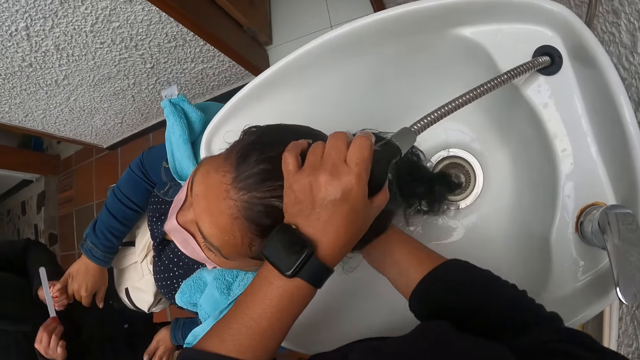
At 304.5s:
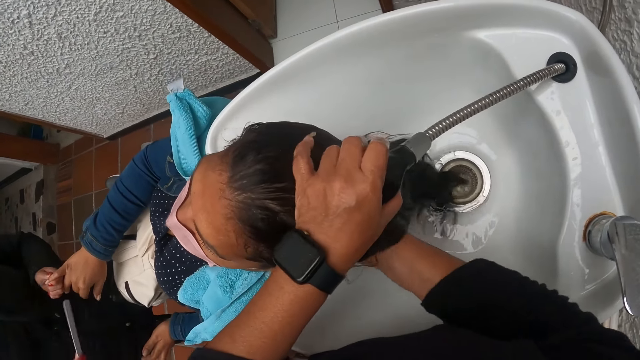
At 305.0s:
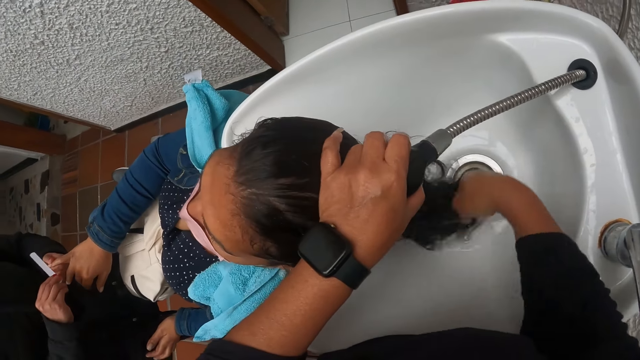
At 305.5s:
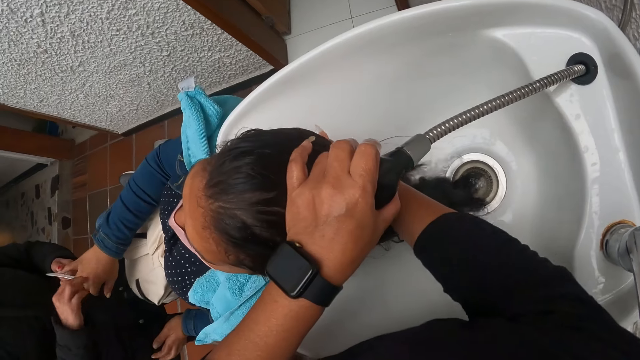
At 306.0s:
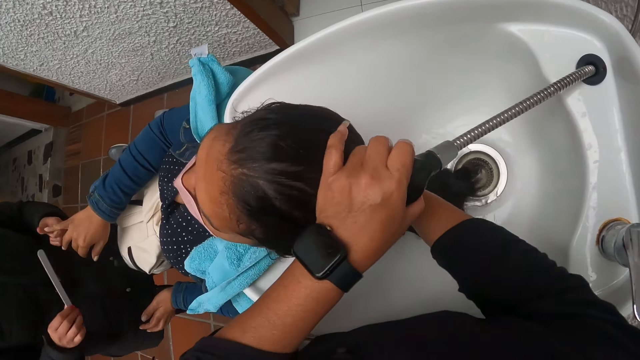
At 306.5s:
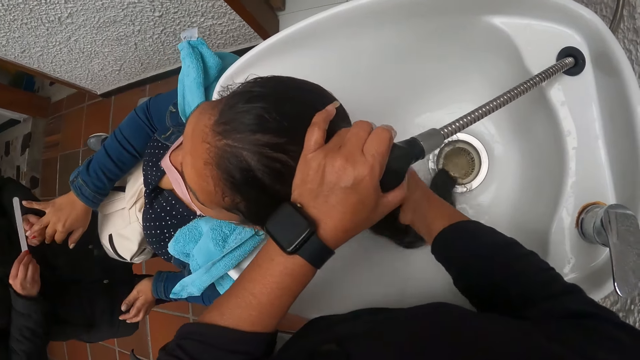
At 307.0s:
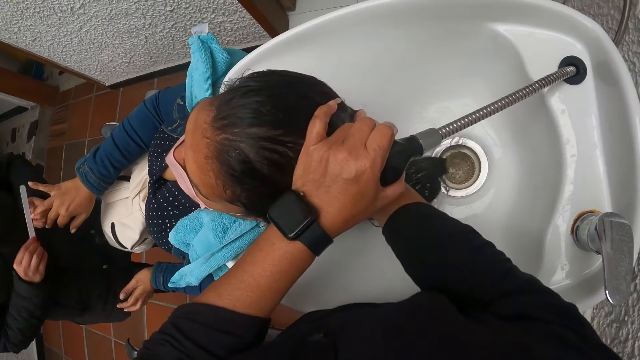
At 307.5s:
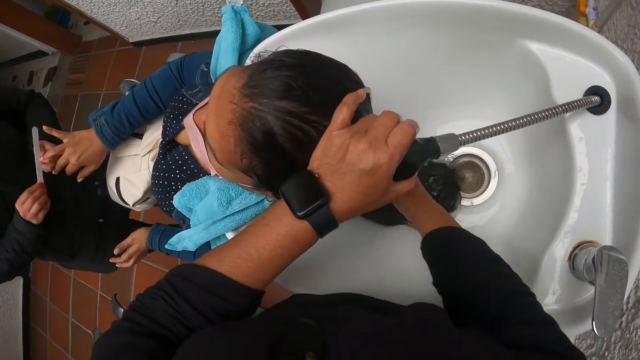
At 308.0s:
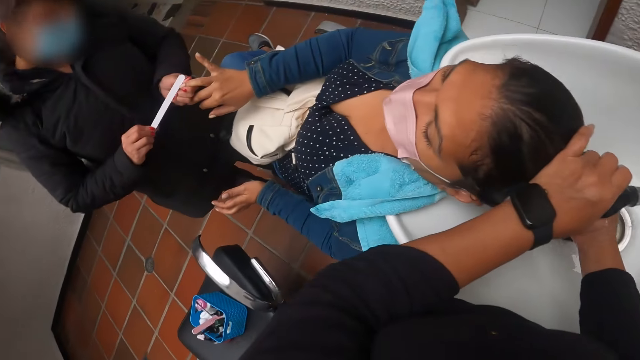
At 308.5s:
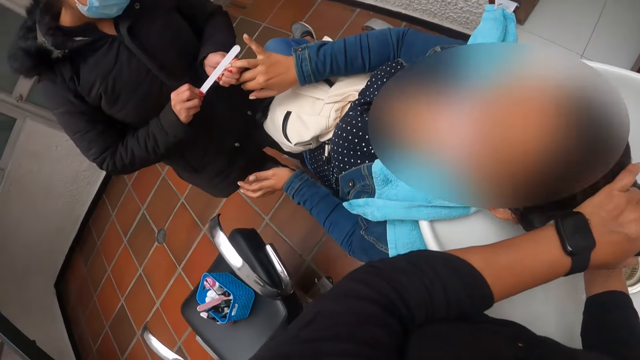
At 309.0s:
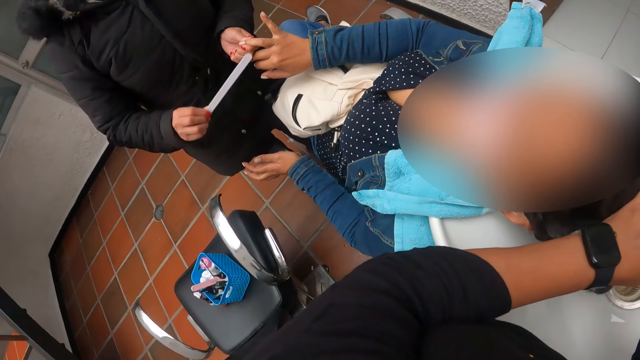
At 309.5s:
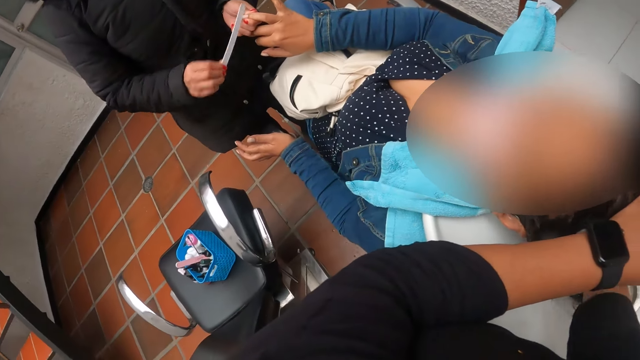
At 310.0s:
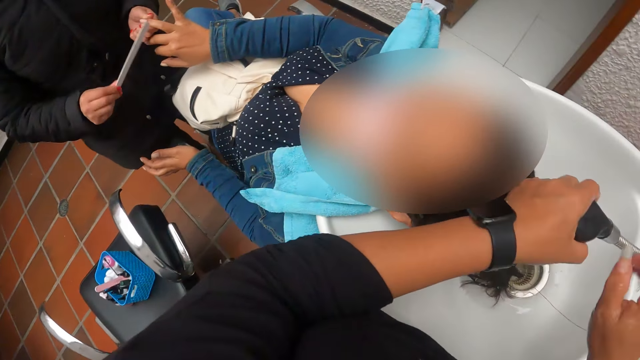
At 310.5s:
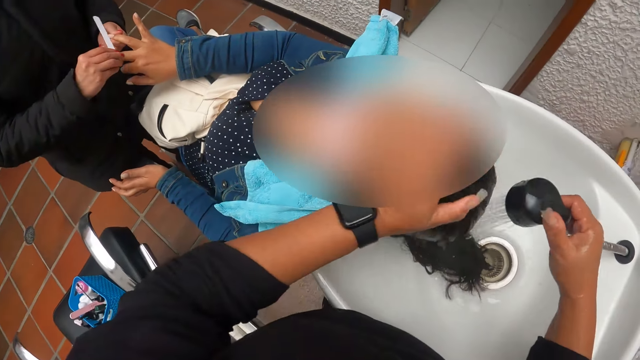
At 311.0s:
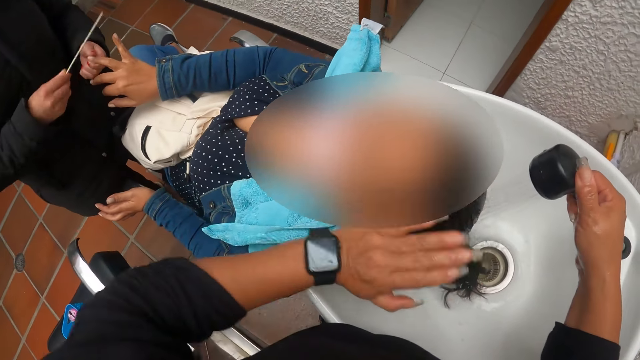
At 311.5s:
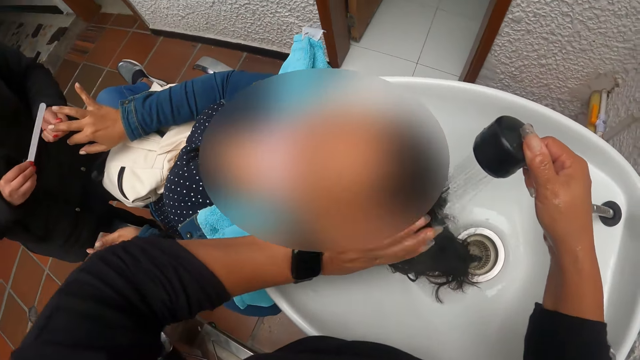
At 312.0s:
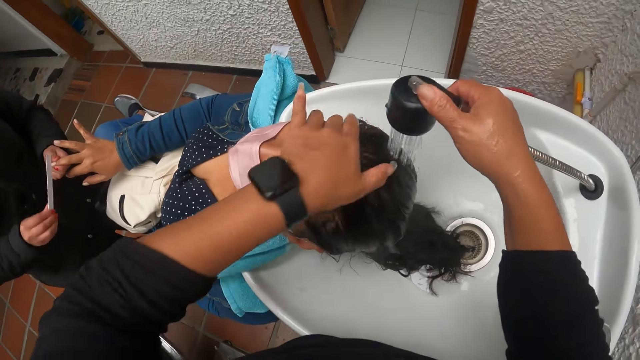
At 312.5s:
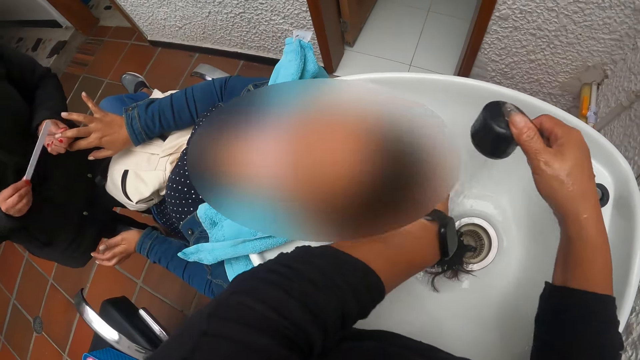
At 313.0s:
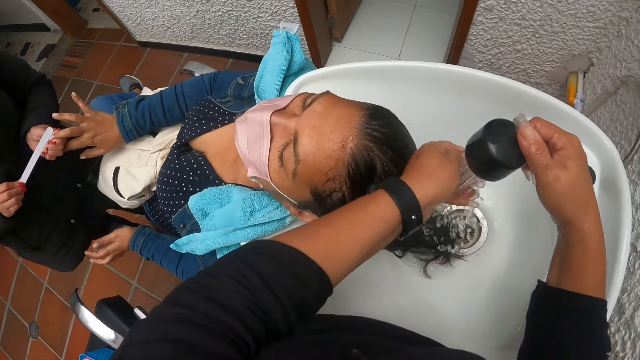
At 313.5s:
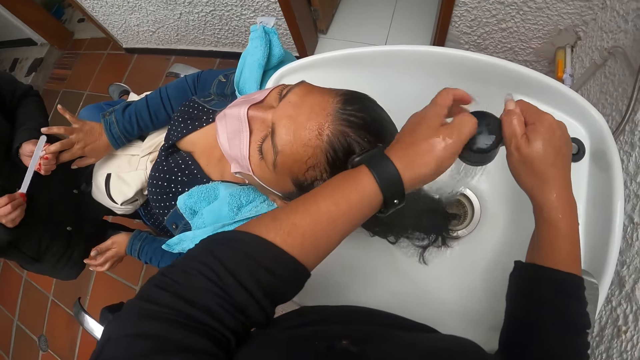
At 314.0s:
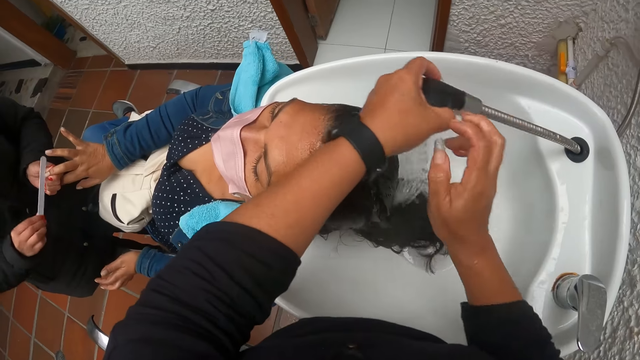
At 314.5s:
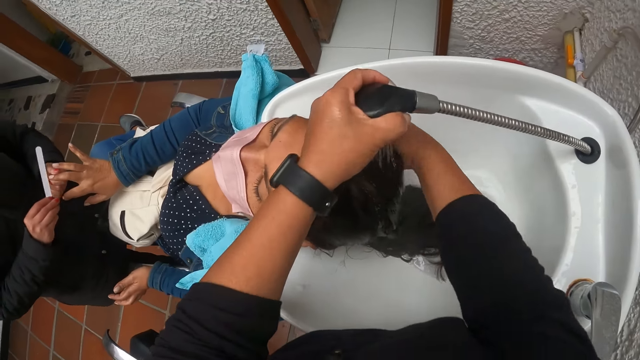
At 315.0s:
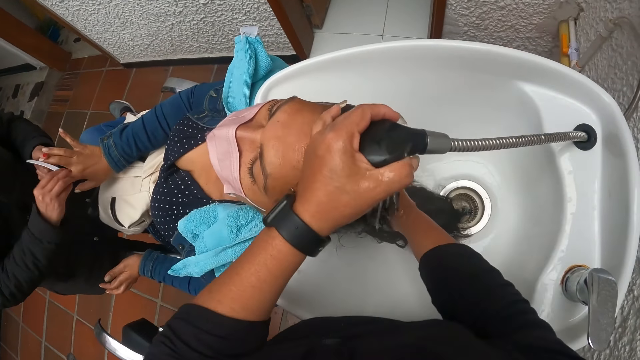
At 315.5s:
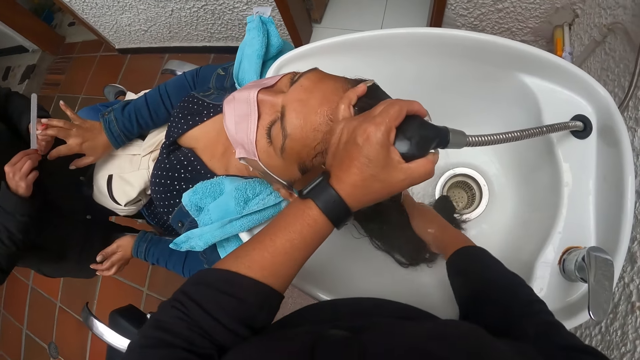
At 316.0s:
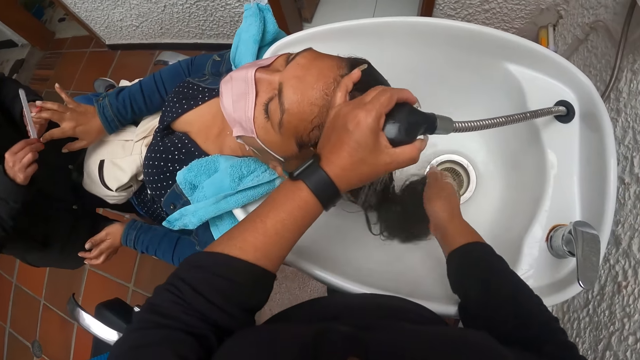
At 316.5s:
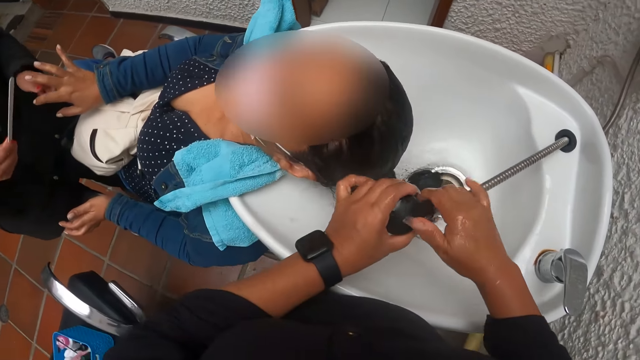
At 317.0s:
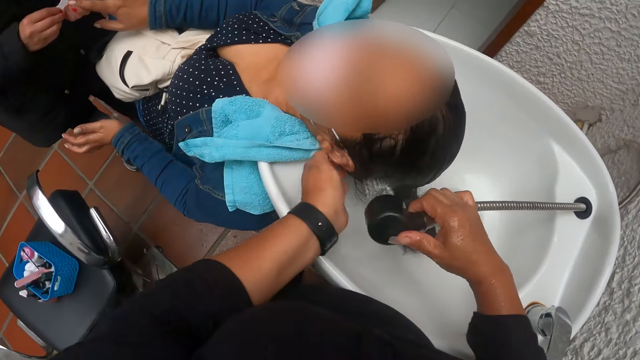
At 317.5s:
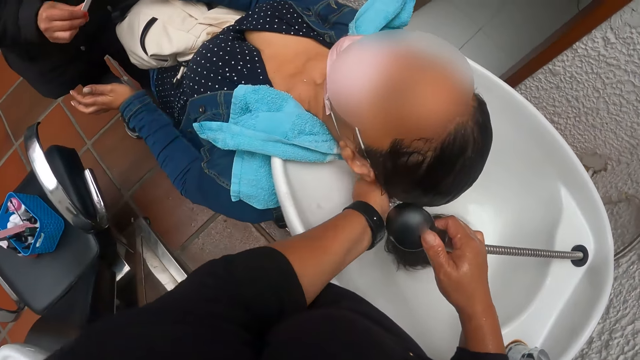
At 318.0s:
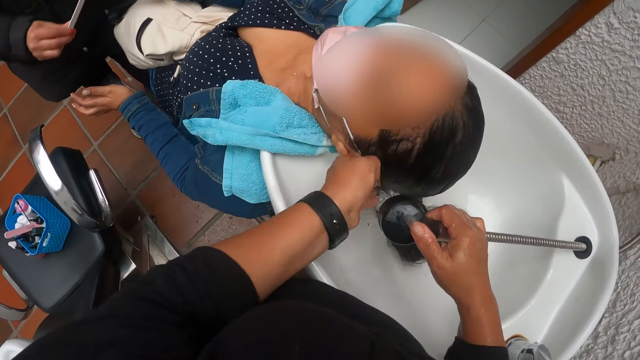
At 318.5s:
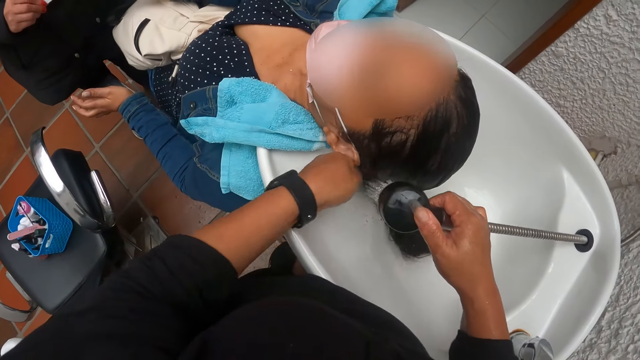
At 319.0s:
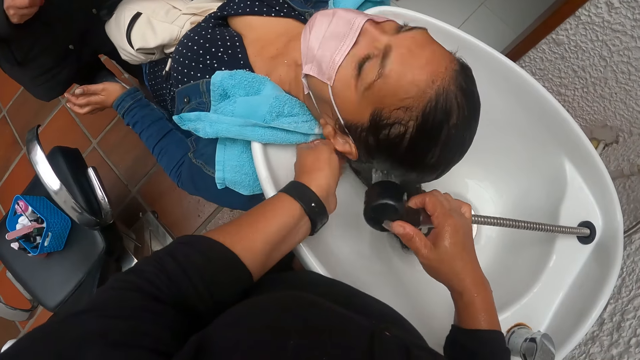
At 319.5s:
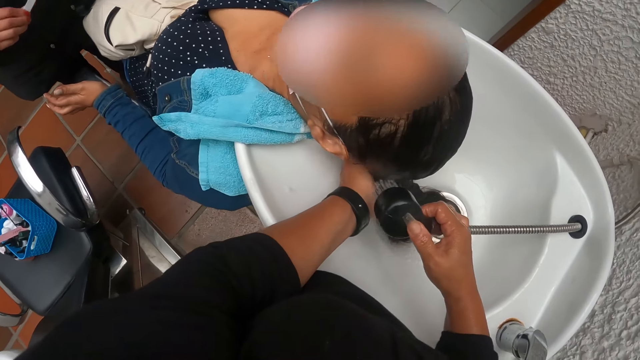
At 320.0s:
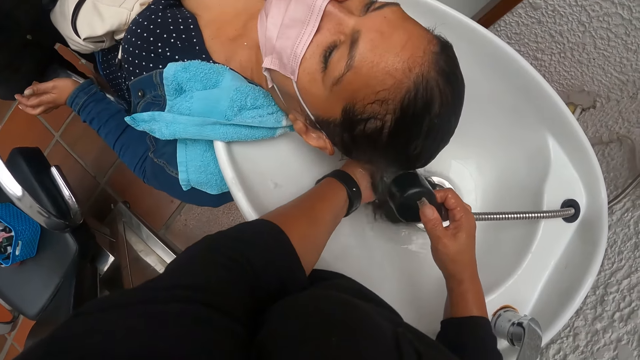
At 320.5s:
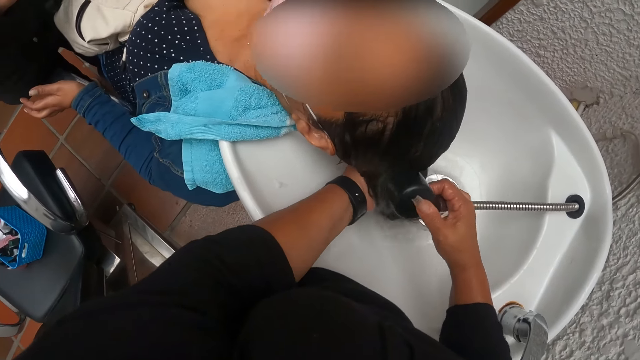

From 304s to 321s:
A woman files another woman's ring nails with a nail filer in her right hand. The camera wearer holds the tap with her right hand. She washes the other woman's hair on the sink with her left hand. The first woman files the other woman's middle nails with the nail filer in her right hand. The camera wearer rinses the left hand. She holds the tap with her left hand. She washes the other woman's hair on the sink with her right hand. She holds the tap with her right hand. She washes the other woman's hair on the sink with her left hand.

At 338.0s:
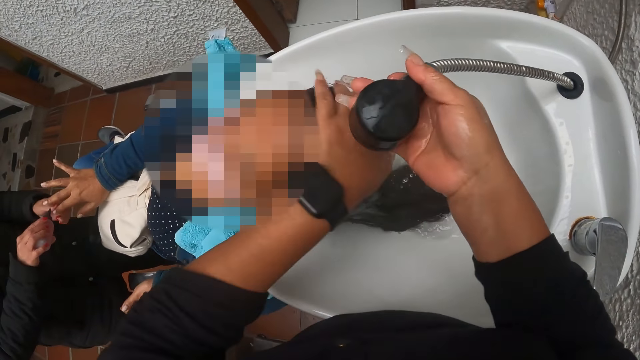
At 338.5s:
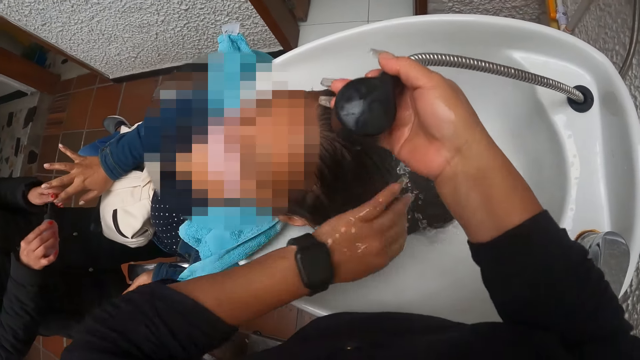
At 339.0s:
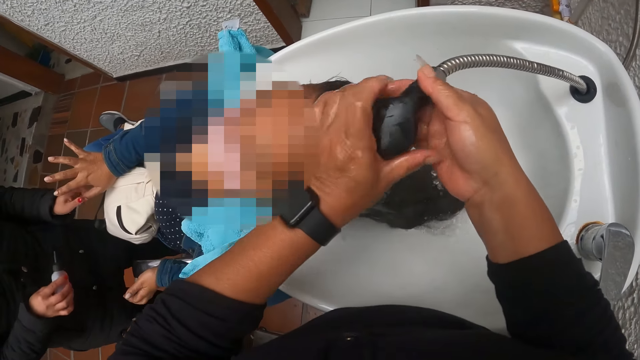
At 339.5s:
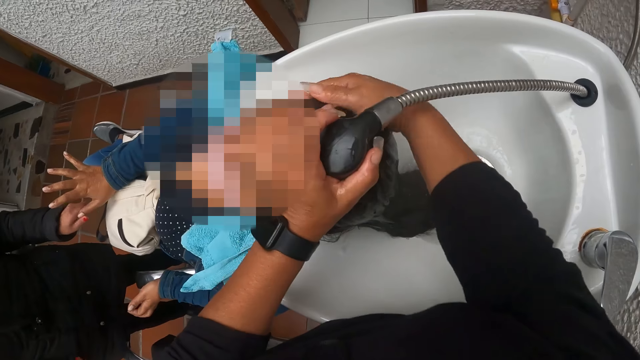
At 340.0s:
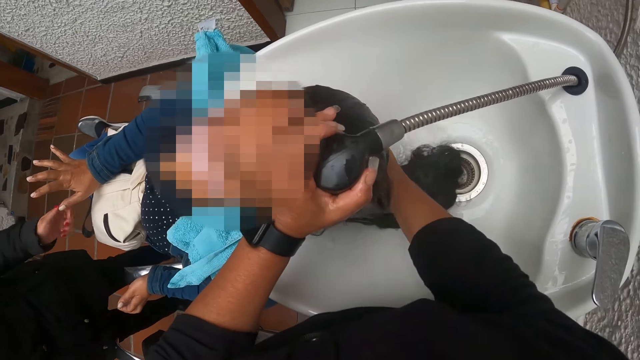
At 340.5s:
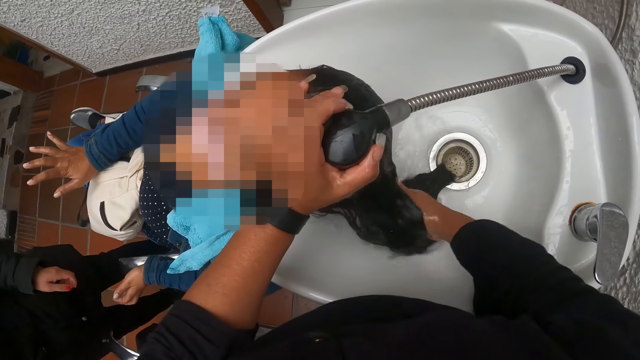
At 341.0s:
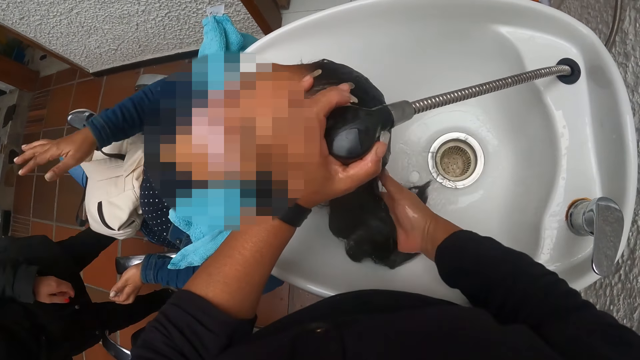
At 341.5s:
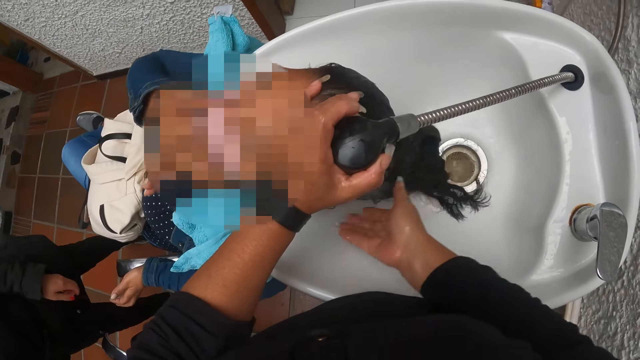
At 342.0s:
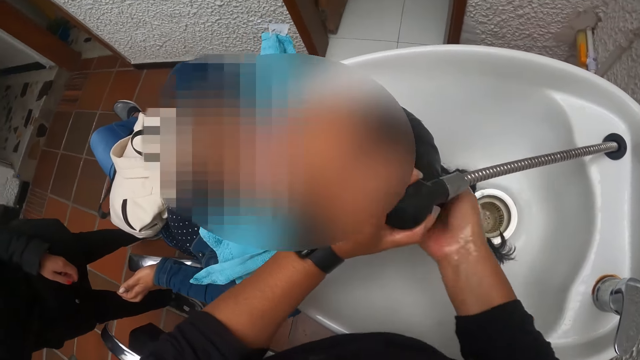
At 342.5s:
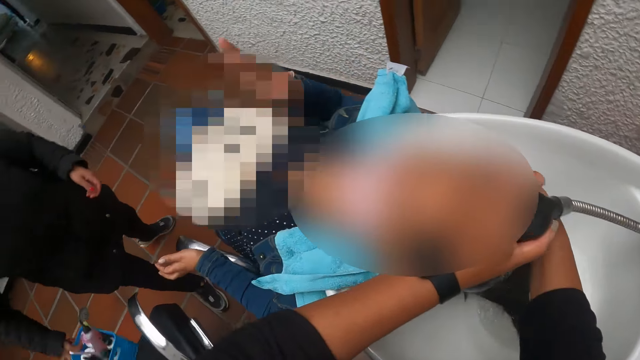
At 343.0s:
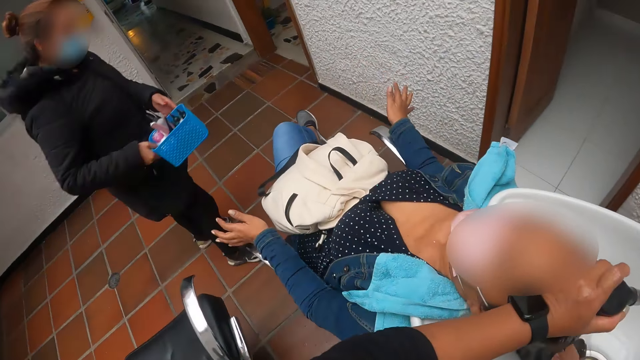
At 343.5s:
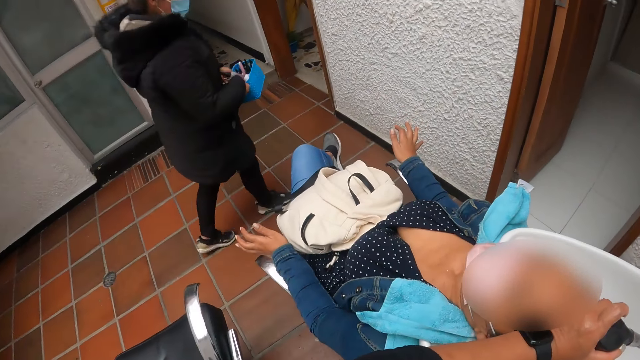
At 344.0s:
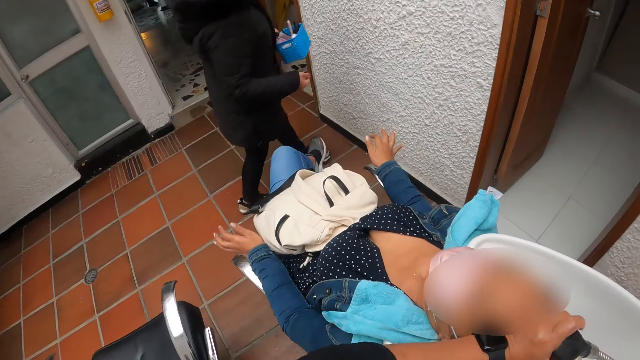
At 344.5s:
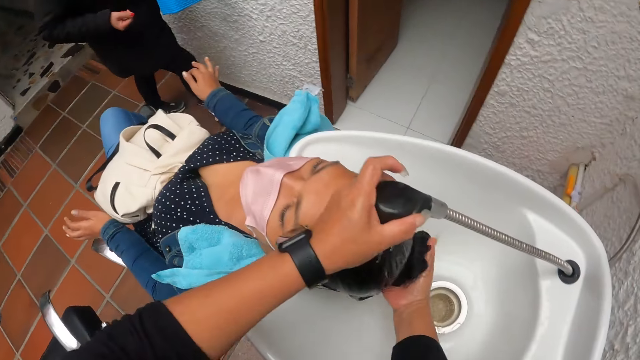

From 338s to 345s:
A woman oils another woman's index nail with the oil. The camera wearer washes the other woman's hair on the sink with her left hand. She holds the tap with her left hand. She washes the other woman's hair on the sink with her right hand. The other woman adjusts a nose mask on her face with her right hand. The first woman carries a basket with her right hand and walks around.
